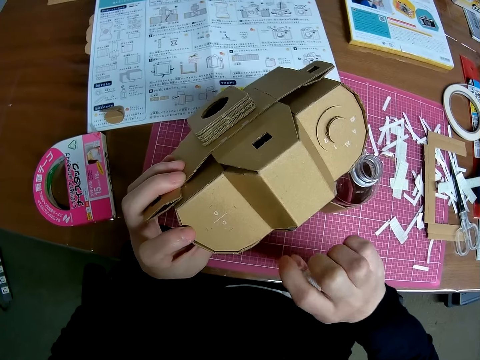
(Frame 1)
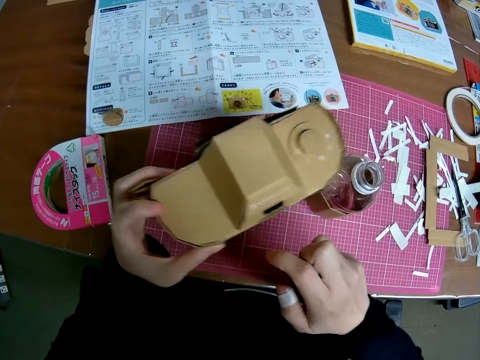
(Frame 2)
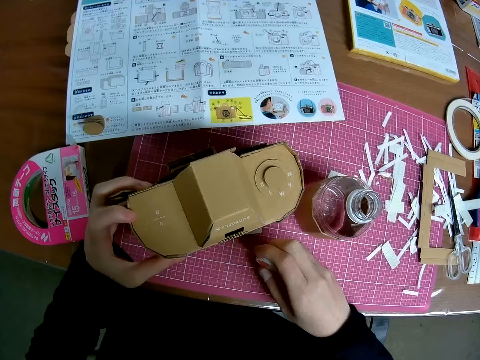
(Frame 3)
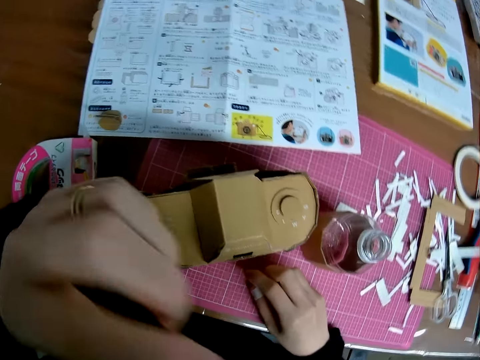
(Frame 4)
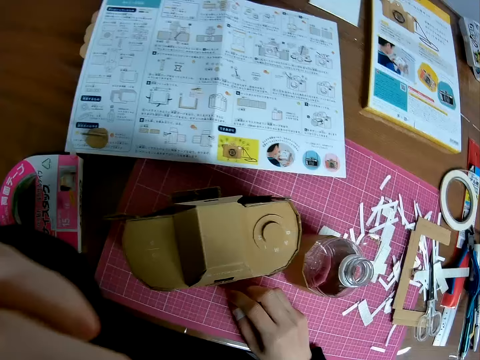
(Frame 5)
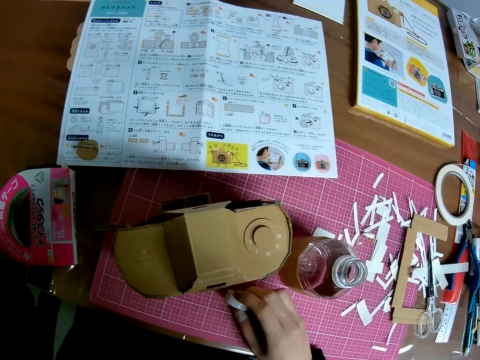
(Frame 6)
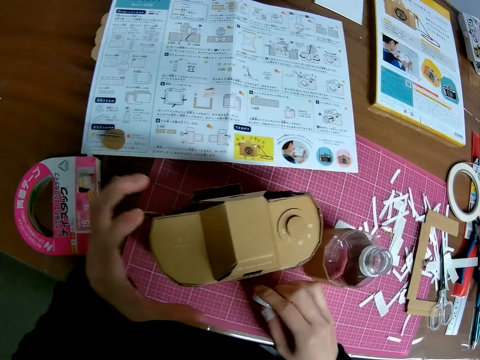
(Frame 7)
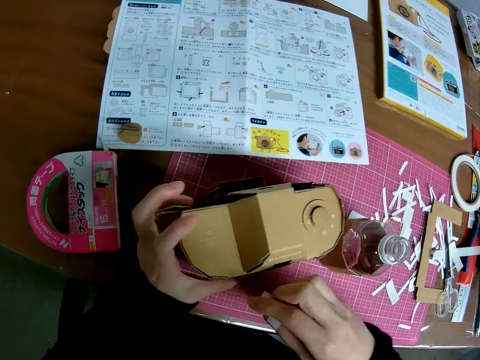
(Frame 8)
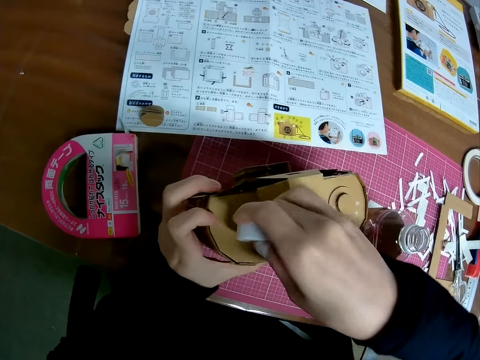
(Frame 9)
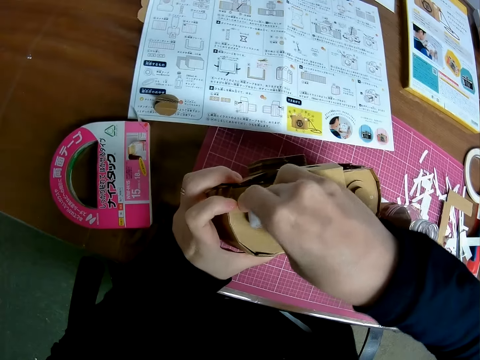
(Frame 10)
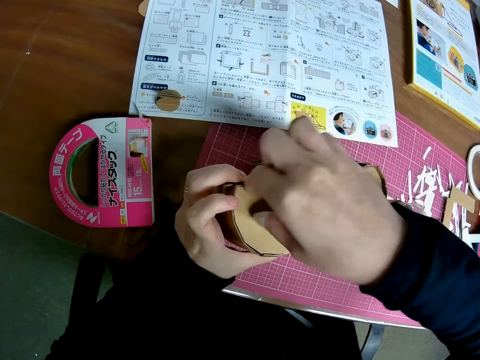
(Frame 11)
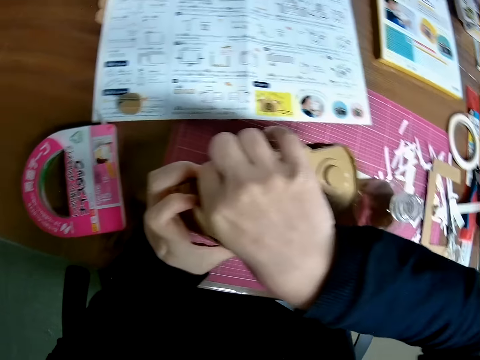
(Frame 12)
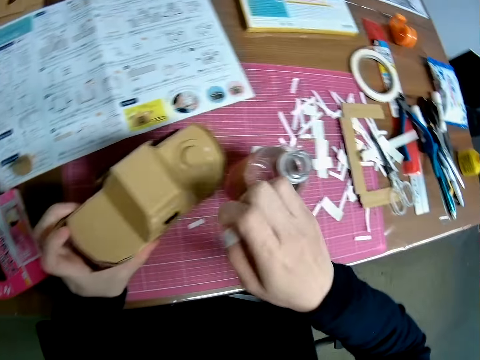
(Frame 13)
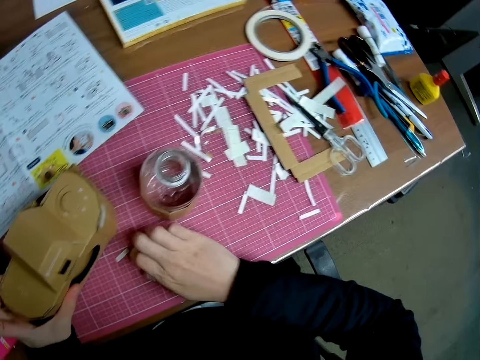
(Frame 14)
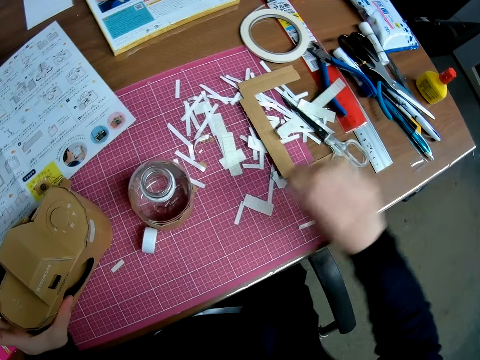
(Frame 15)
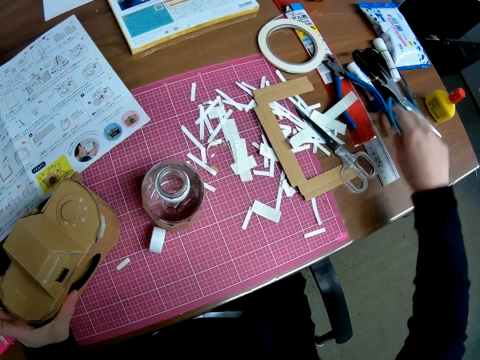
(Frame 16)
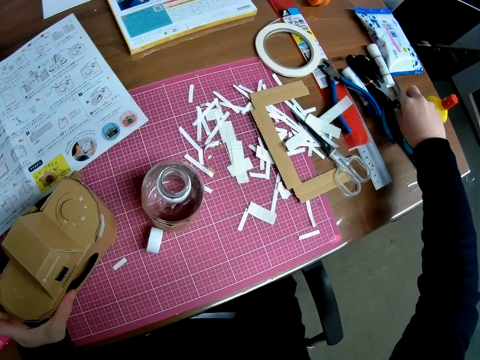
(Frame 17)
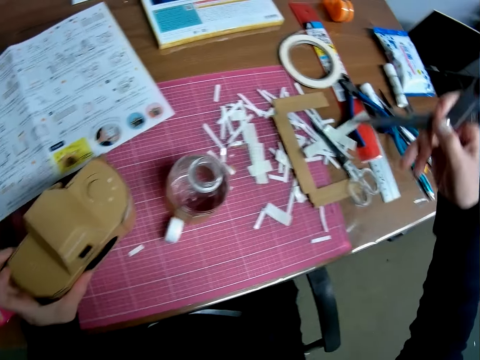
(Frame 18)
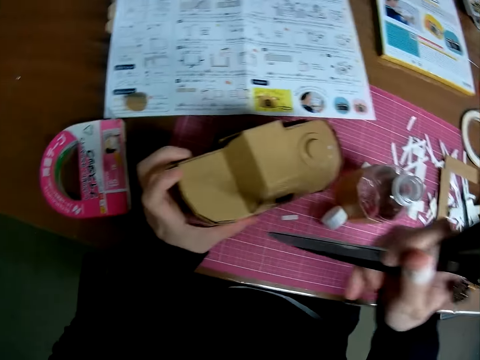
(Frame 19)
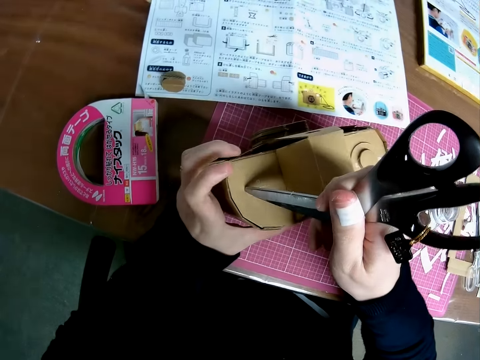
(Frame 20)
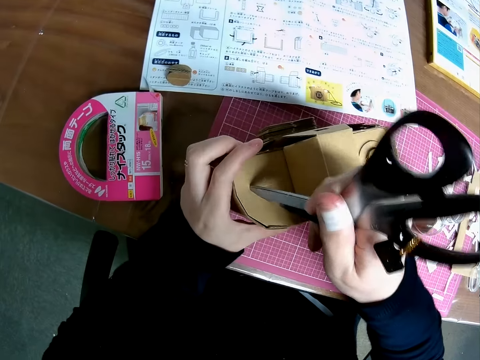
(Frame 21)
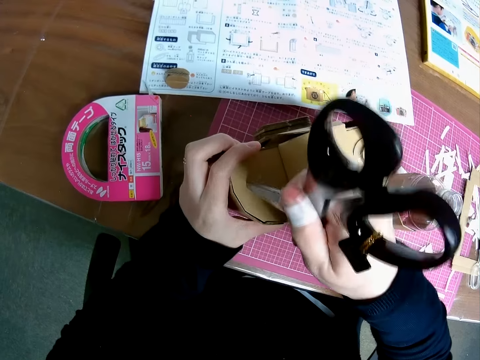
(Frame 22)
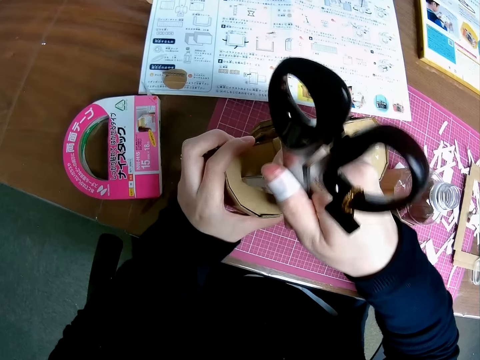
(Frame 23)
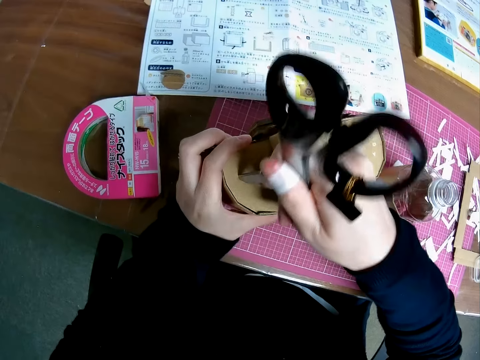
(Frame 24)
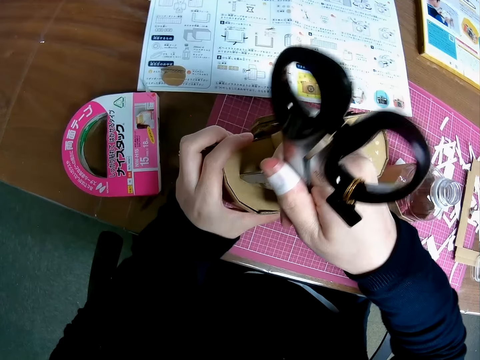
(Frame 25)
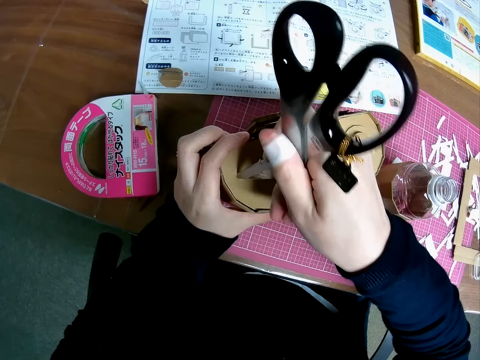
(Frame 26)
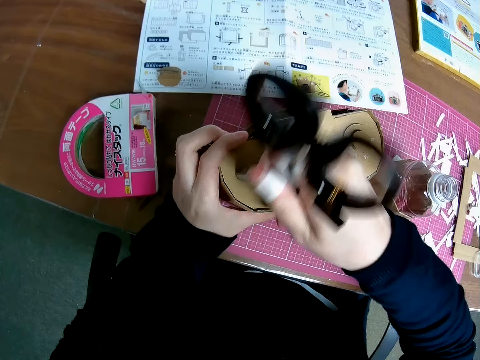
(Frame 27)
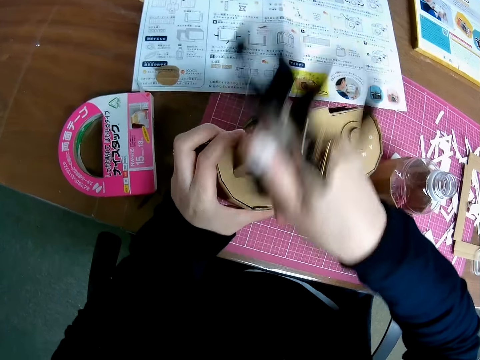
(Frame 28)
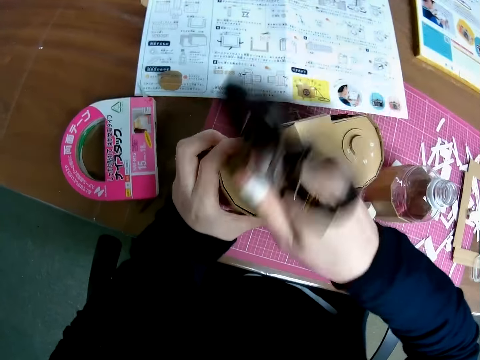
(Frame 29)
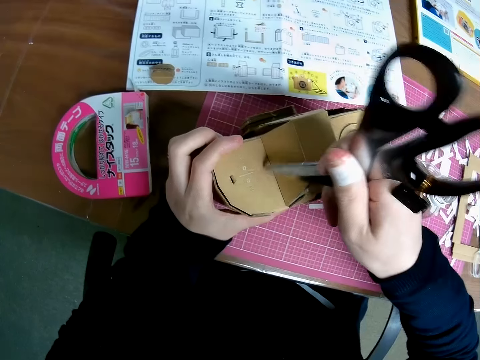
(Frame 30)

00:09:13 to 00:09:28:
The camera wearer places the mechanical model on the pink sheet. He raises his left hand briefly. He touches part of the body. He marks the mechanical model with the cover of the plastic bottle on the pink sheet. He puts a bottle lid on the crafted box. He presses the mechanical model with his right thumb. He drops the cover of plastic on the pink sheet. He picks up scissors from the table. He makes holes on the mechanical model with the scissors.

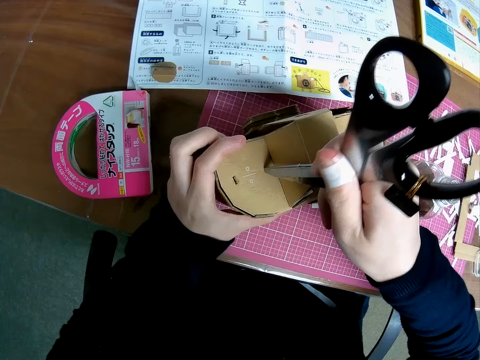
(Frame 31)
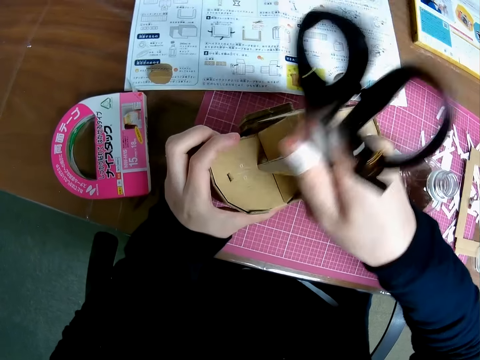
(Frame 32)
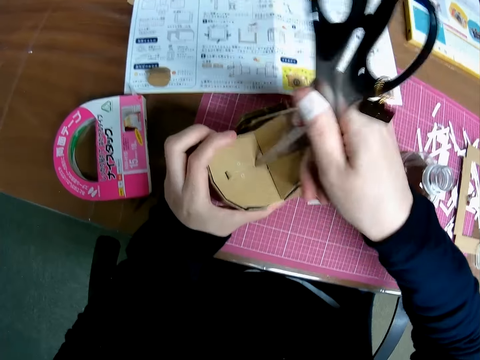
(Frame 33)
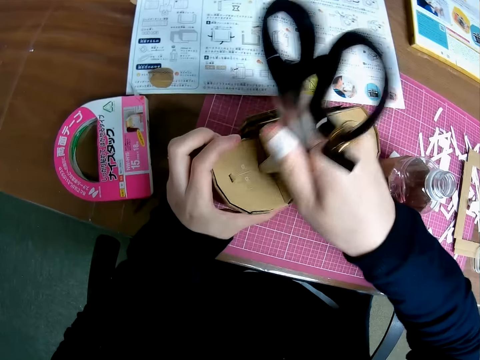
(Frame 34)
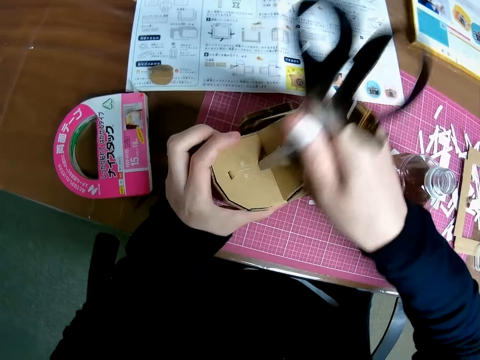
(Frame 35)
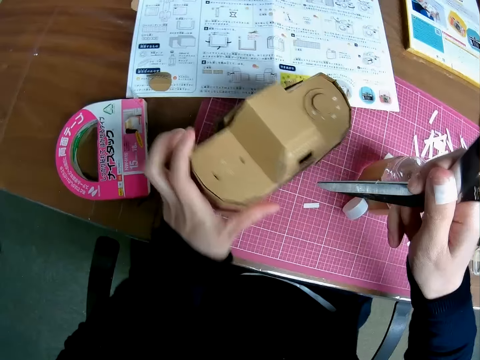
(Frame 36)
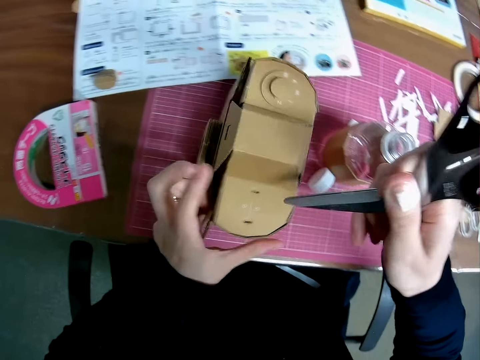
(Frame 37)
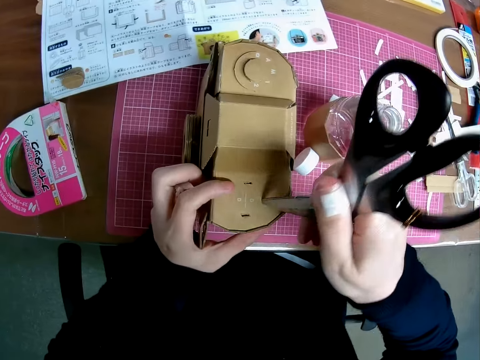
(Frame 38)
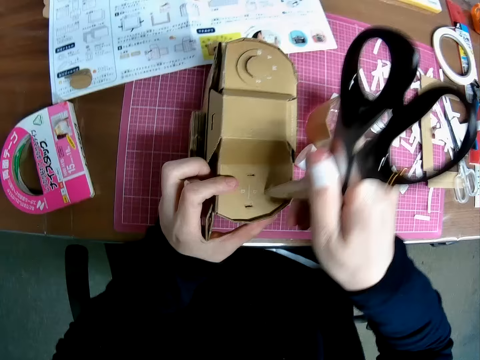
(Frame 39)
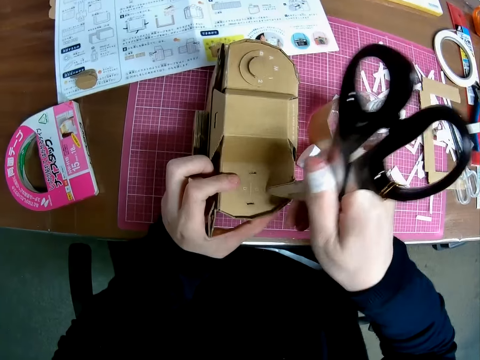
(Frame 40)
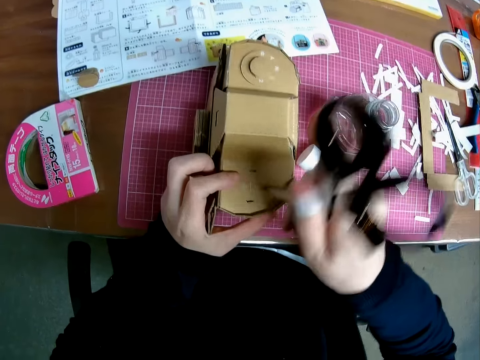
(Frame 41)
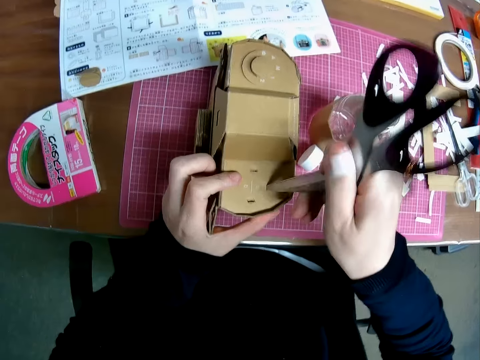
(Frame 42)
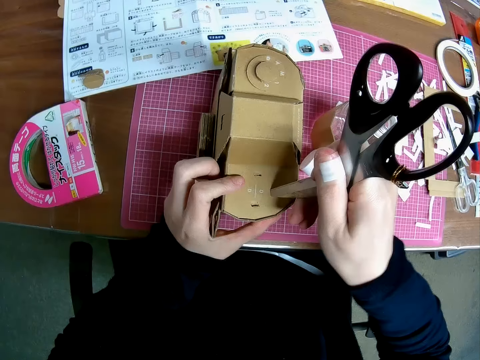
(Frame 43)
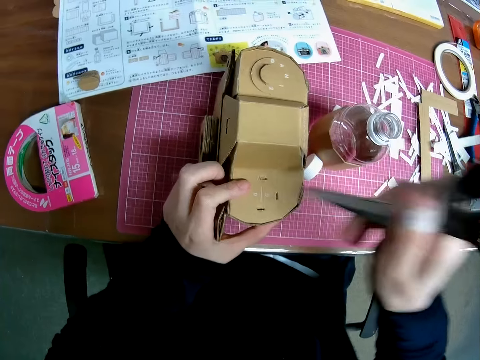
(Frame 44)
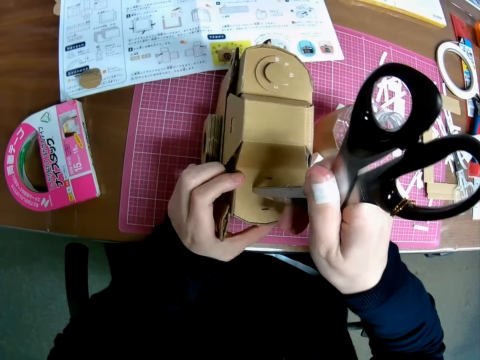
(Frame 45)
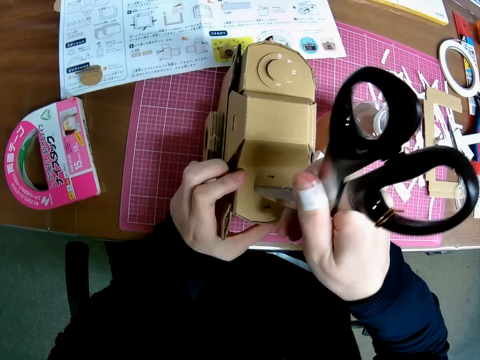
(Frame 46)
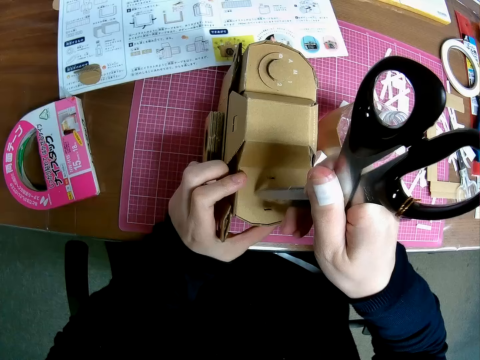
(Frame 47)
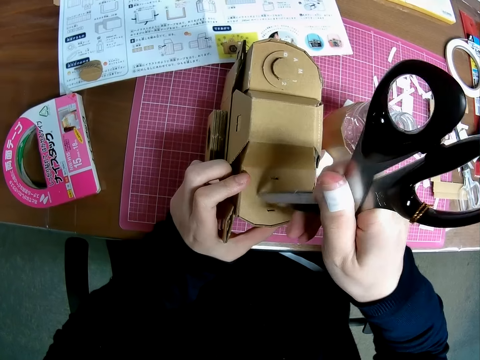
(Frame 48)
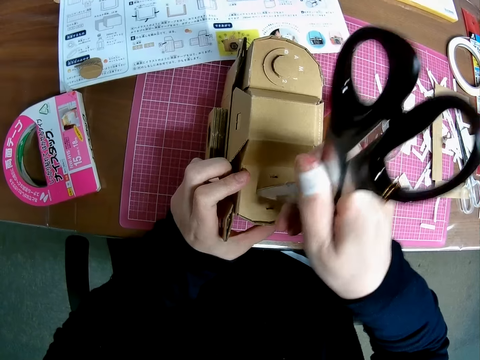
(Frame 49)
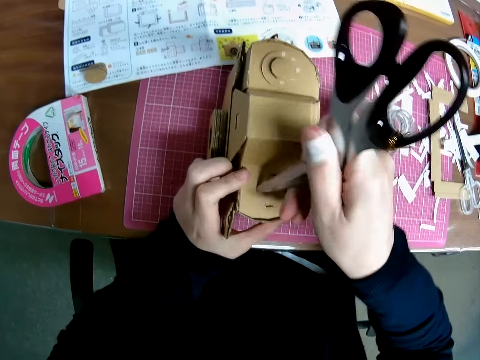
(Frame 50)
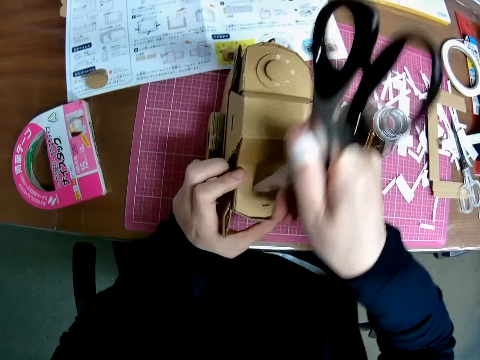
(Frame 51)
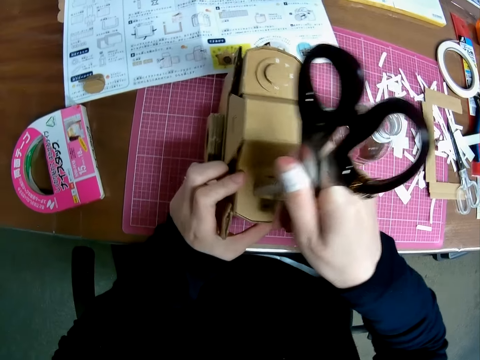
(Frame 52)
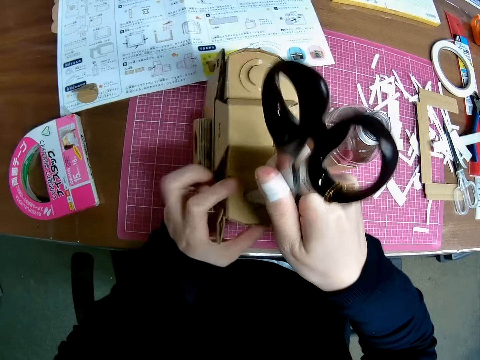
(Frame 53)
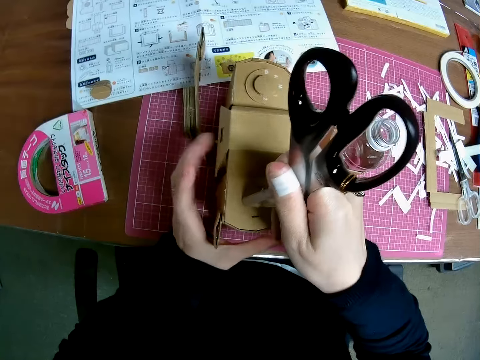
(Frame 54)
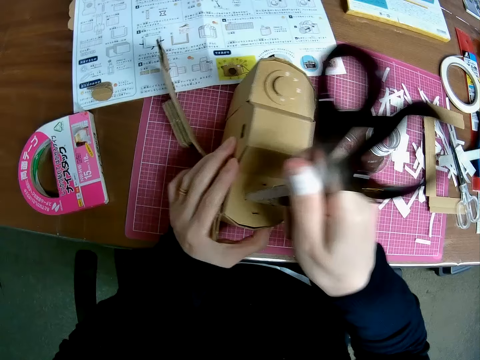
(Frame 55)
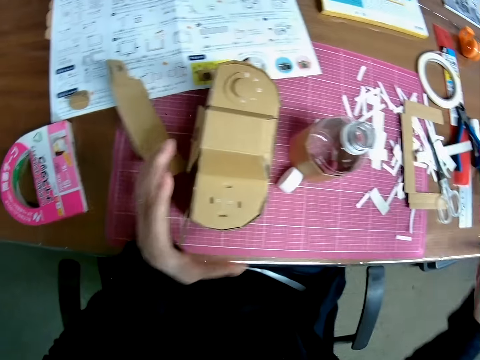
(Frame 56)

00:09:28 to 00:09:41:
The camera wearer rotates the box. They make a hole on the crafted box using the scissors.
